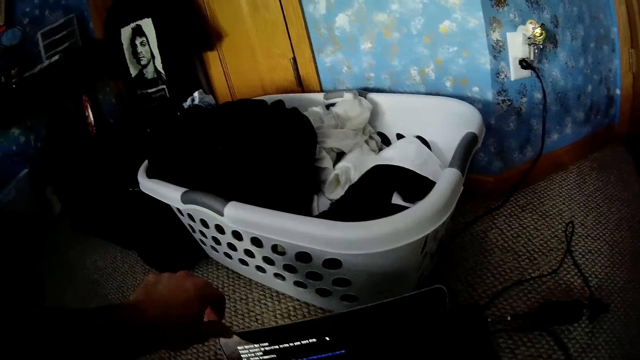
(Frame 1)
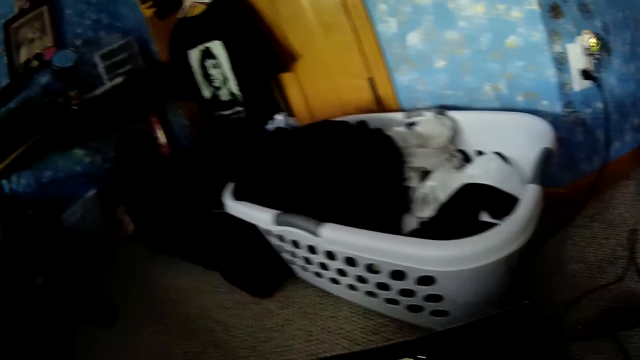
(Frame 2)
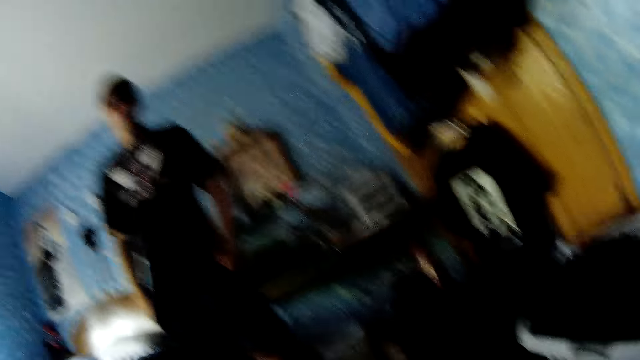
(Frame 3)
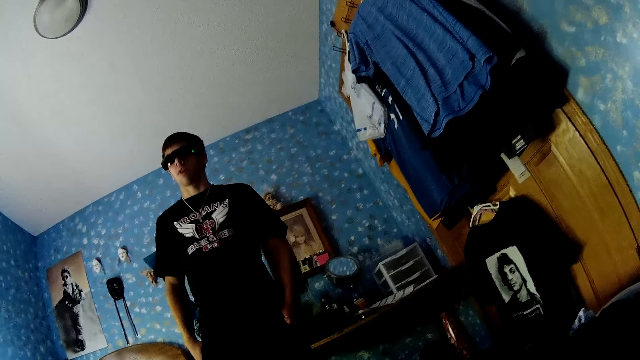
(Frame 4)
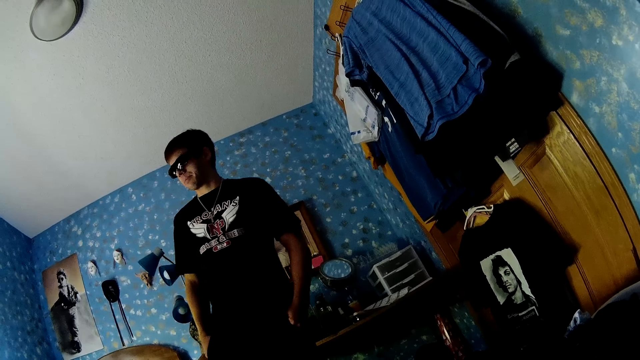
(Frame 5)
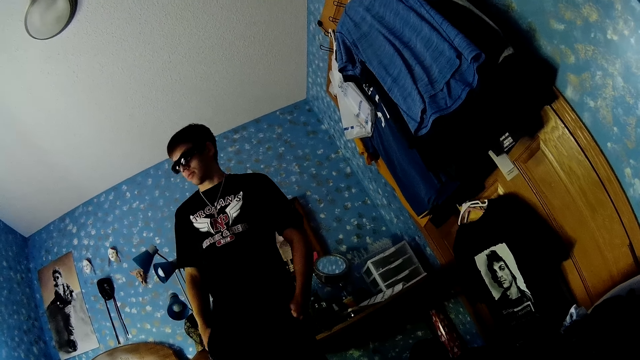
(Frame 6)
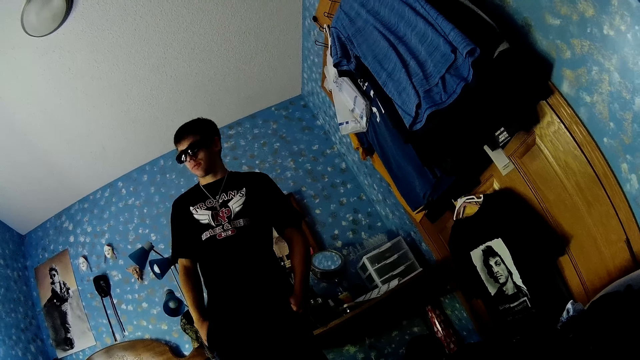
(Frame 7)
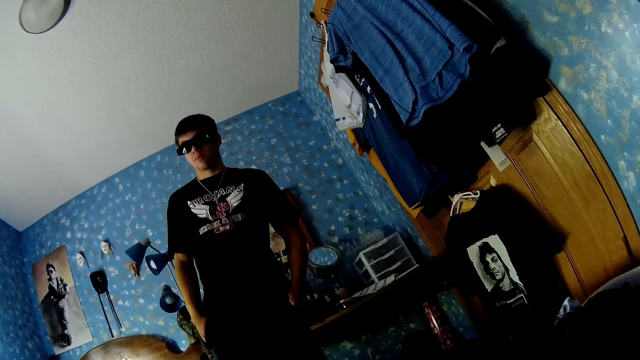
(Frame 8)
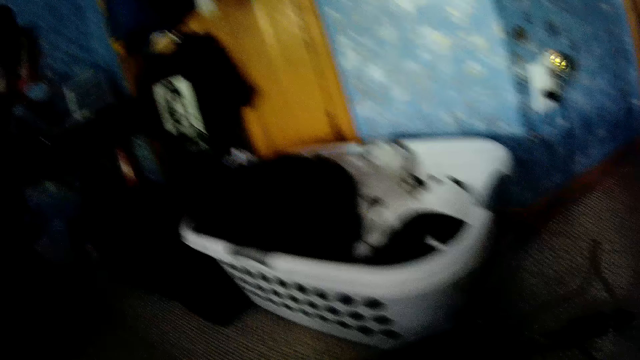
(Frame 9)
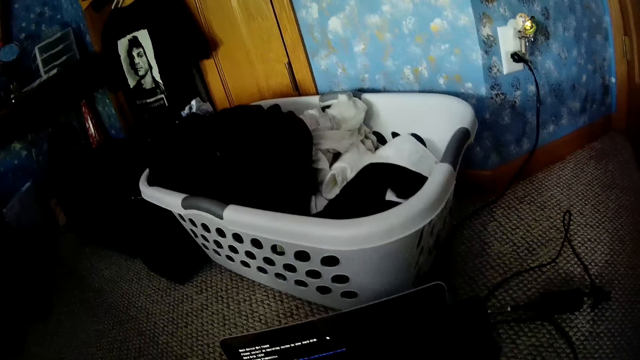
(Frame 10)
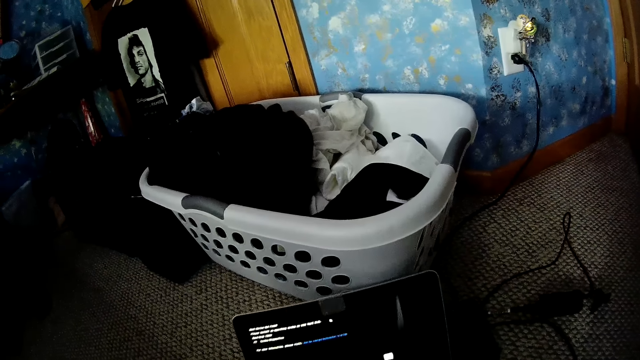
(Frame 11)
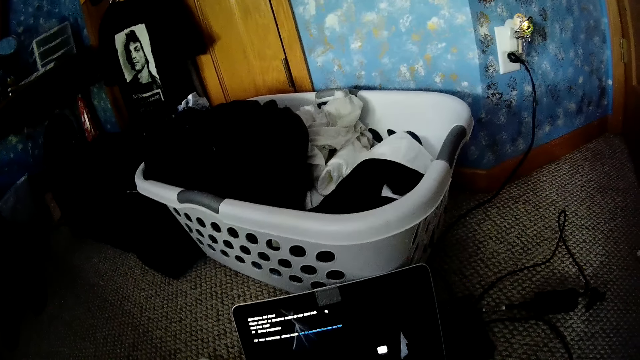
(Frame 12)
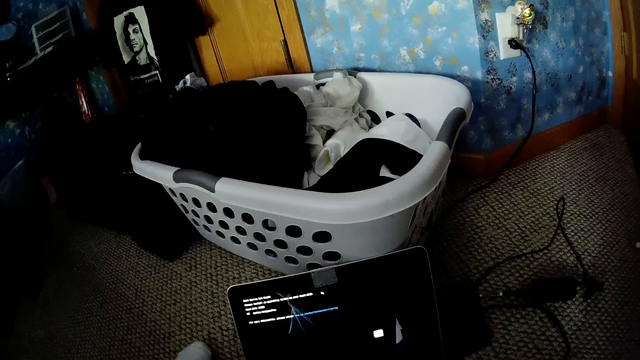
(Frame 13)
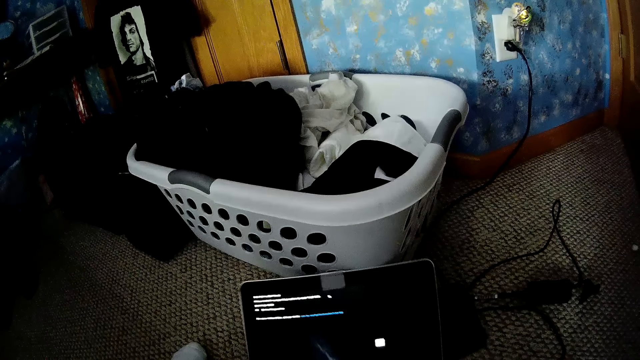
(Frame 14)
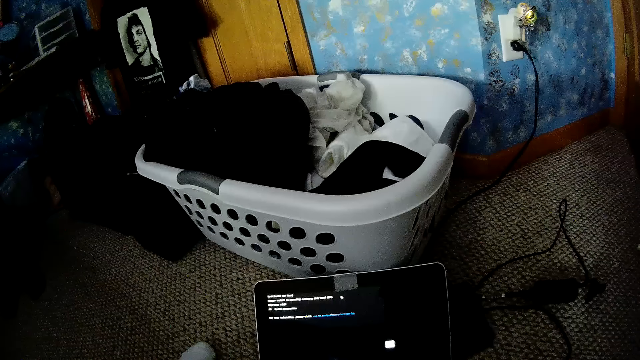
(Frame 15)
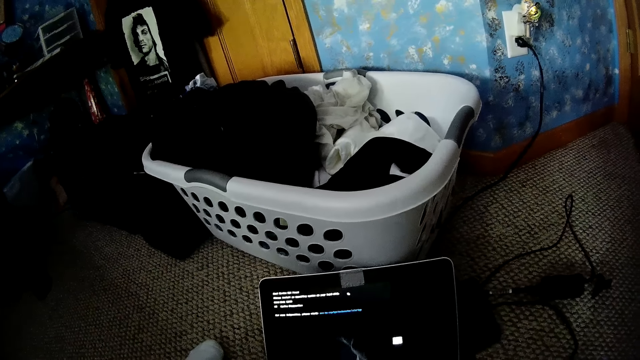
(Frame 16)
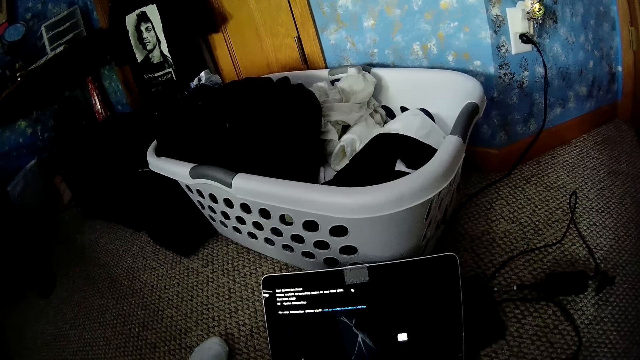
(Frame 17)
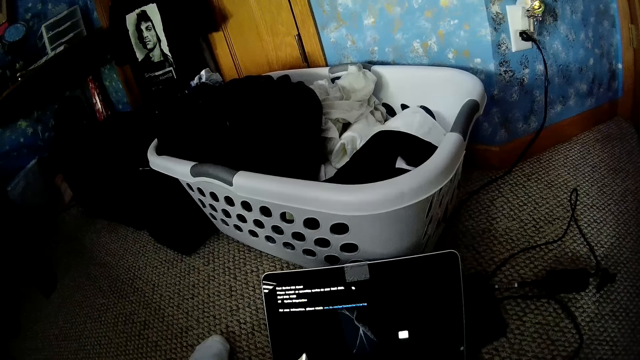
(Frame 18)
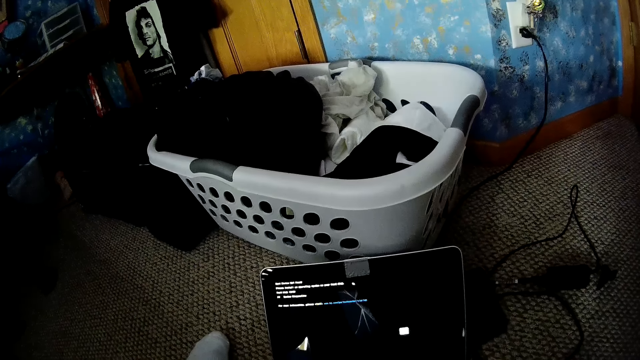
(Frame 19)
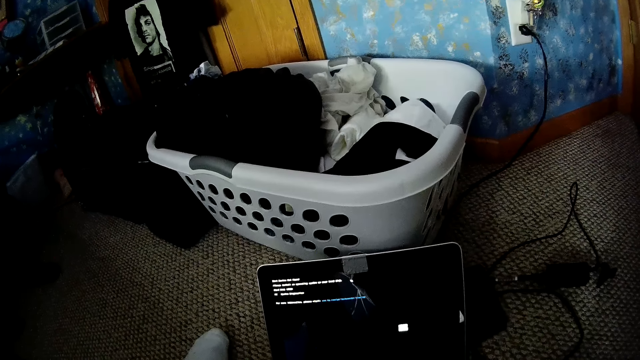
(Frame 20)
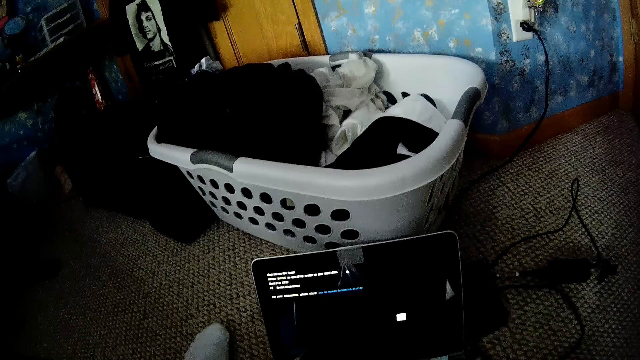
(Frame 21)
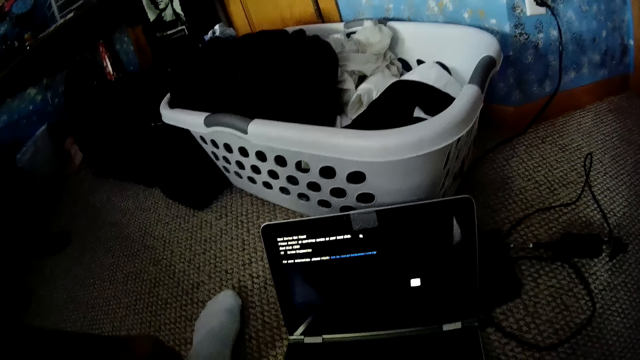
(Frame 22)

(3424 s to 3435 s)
The camera wearer moves a hand. They look around. They look at a person. The person looks and turns. The camera wearer looks around. They use a laptop. They touch the laptop.

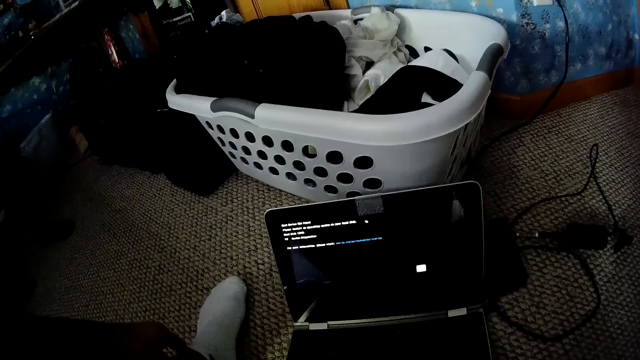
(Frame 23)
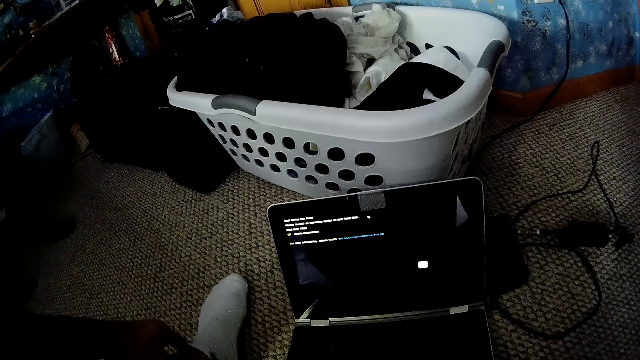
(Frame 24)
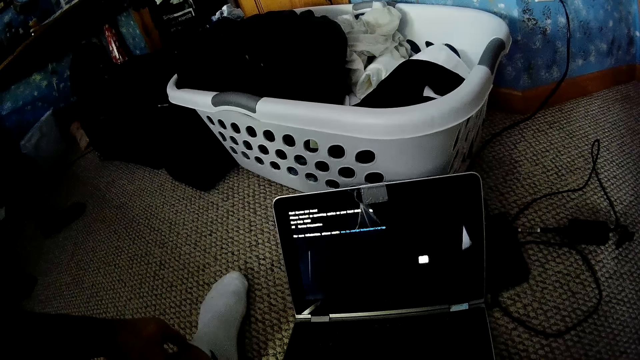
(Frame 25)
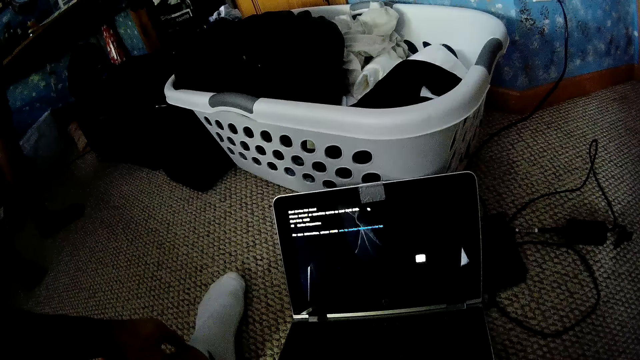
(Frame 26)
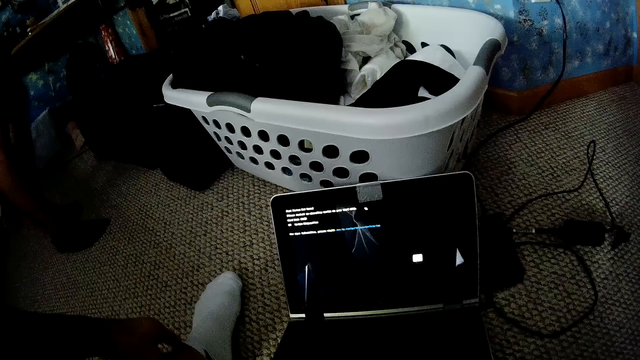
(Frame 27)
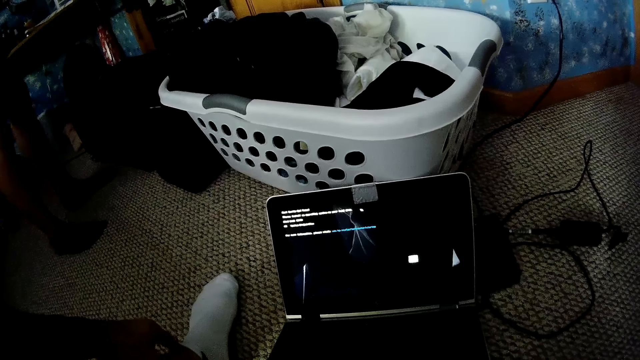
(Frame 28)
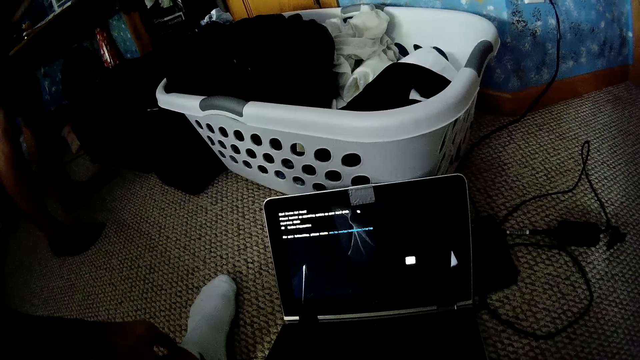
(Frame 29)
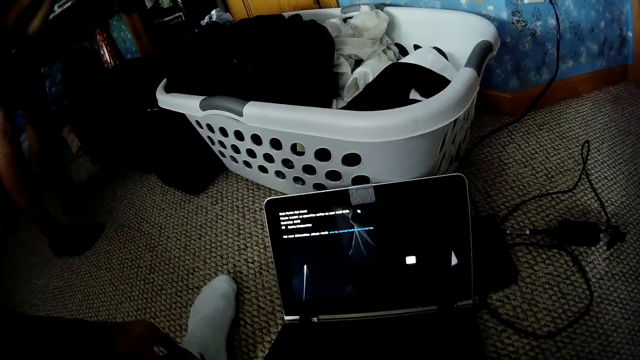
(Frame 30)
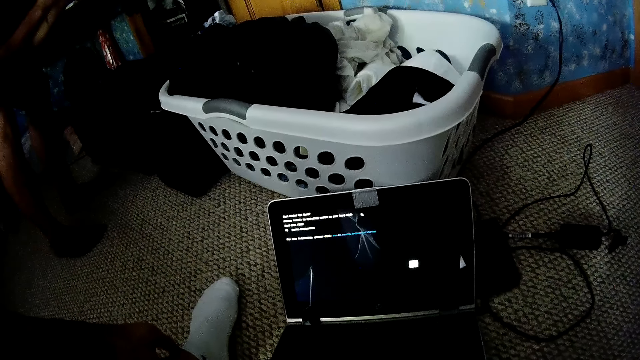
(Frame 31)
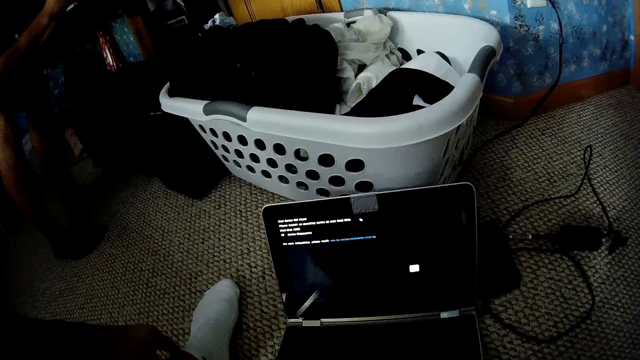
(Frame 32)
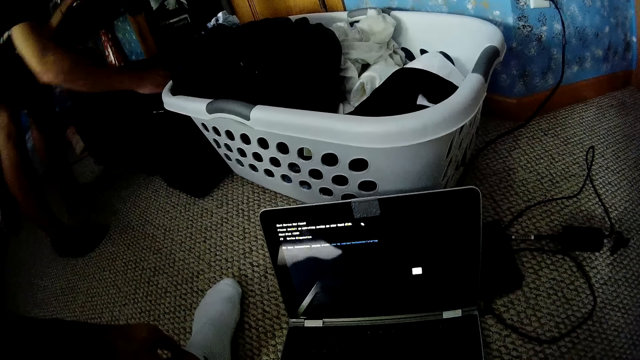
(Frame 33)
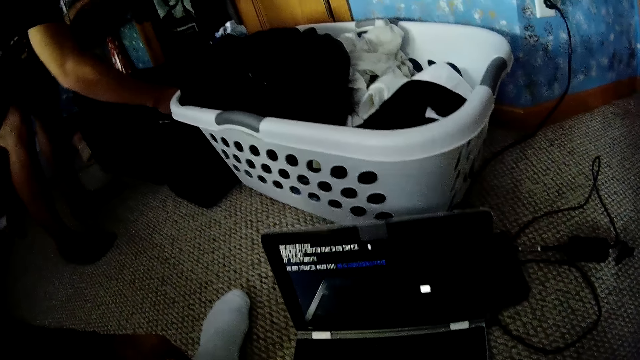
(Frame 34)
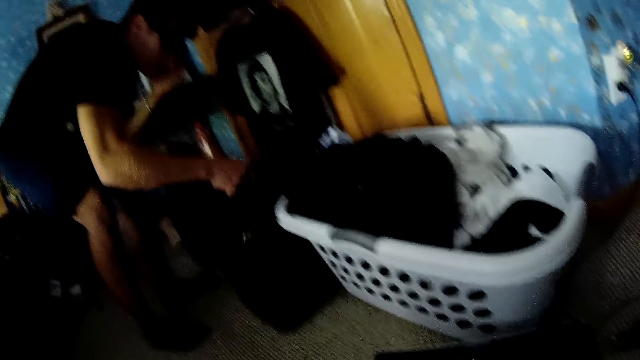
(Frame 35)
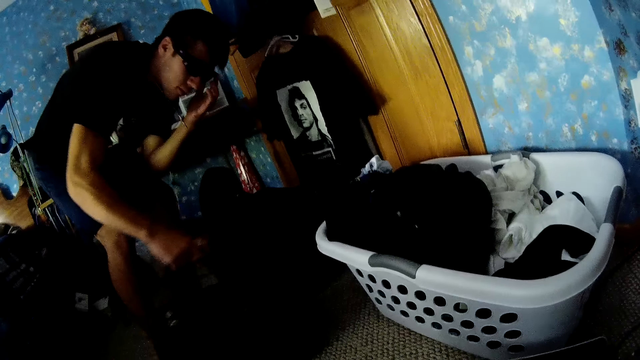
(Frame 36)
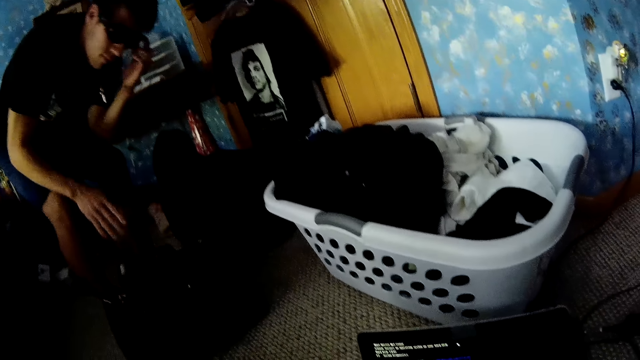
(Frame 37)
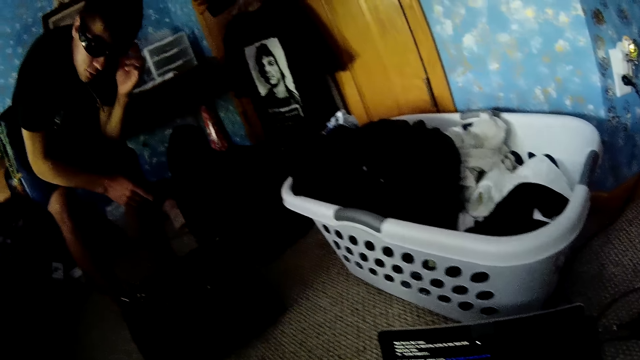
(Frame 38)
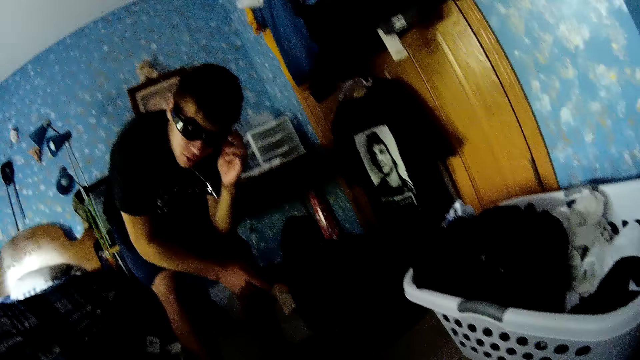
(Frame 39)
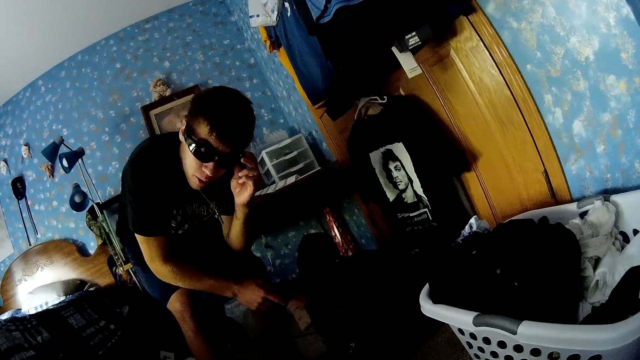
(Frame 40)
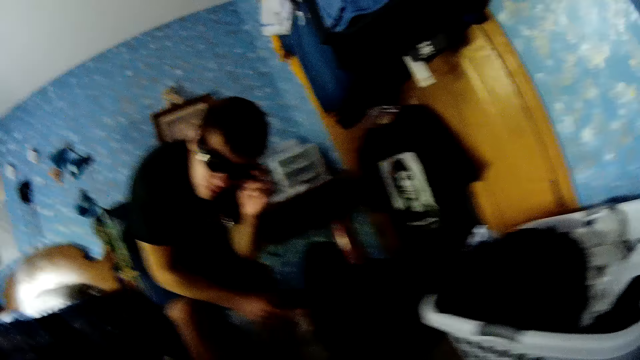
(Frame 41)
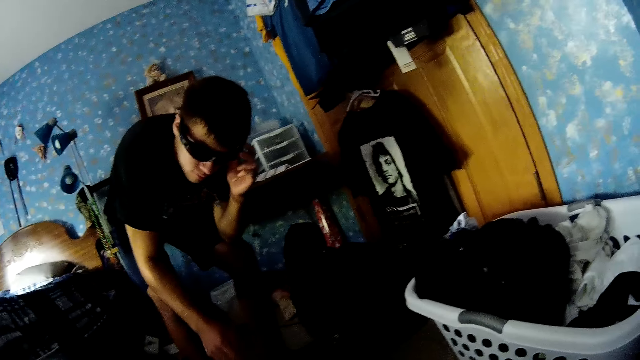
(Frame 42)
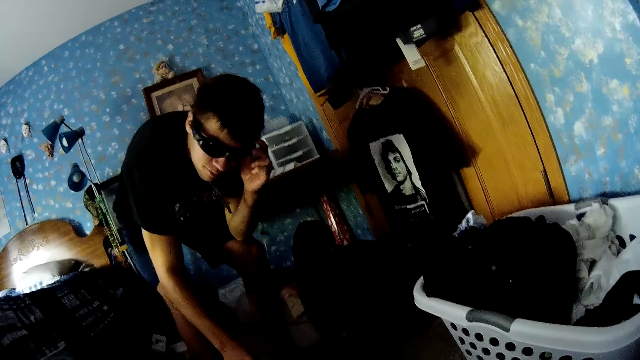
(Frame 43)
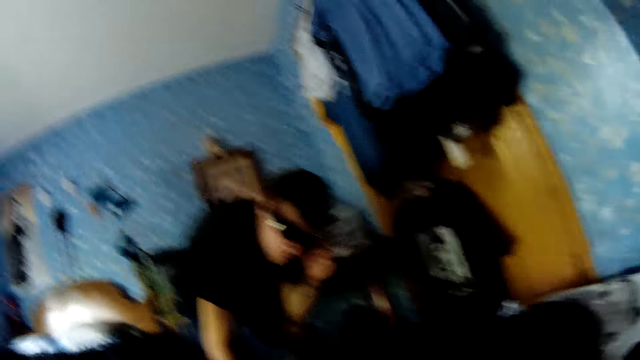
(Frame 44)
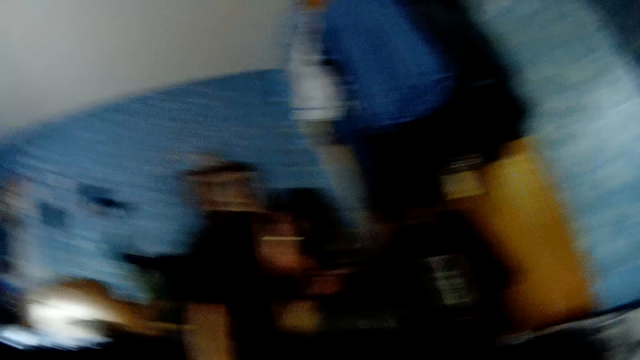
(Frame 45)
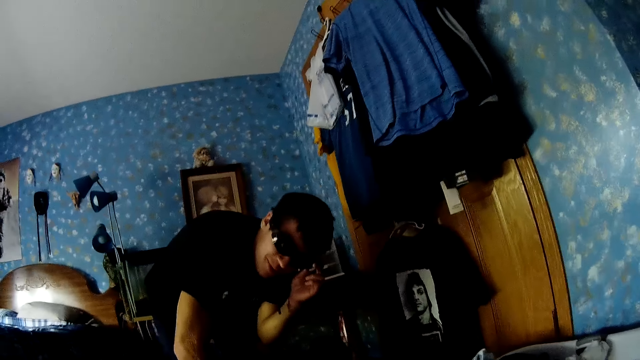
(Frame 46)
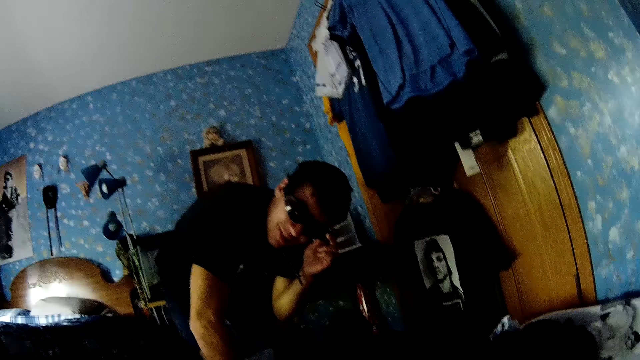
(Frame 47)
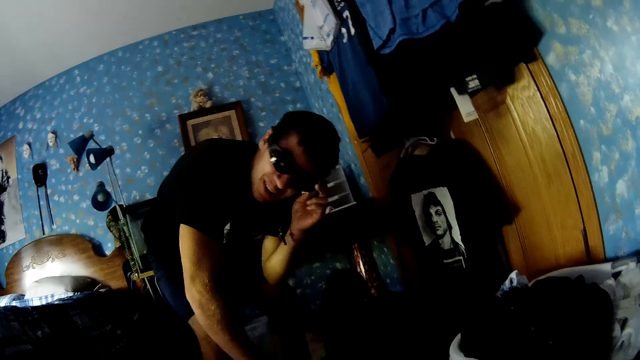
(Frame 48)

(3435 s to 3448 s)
A person walks around a room. The person moves a hand. The person picks up a bag. The person puts an item down. The person points at an item. The camera wearer looks at the person. The person touches an item. The camera wearer looks around repeatedly.
